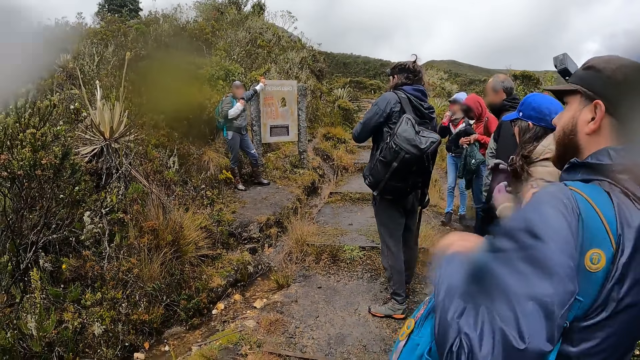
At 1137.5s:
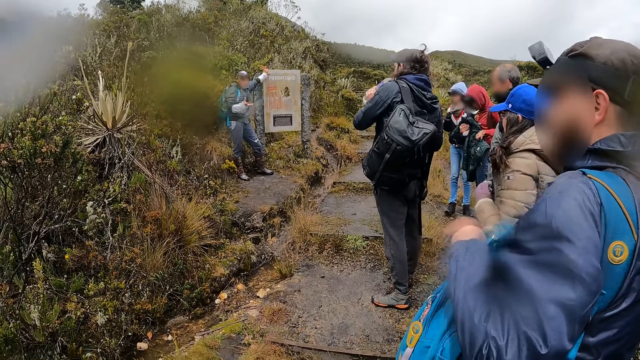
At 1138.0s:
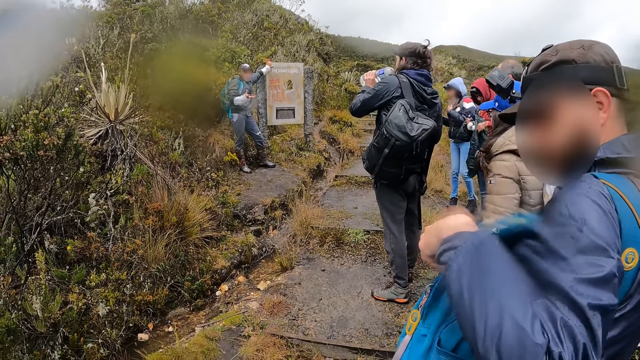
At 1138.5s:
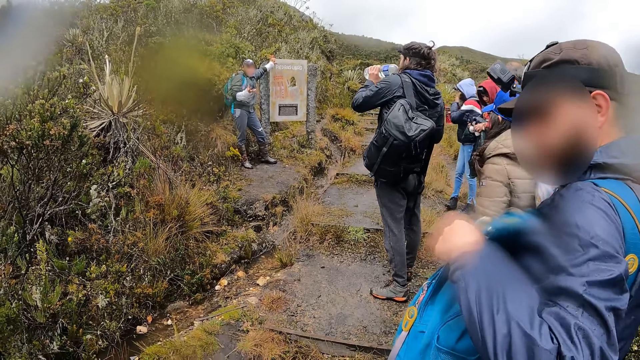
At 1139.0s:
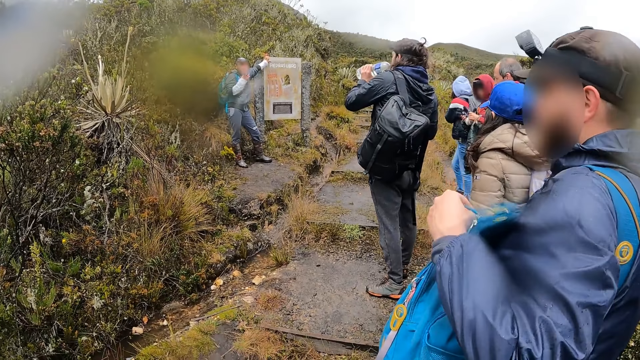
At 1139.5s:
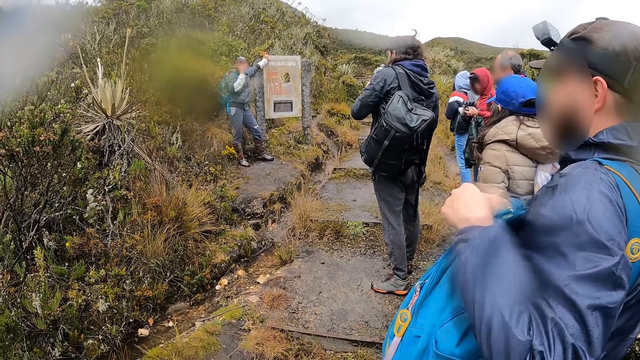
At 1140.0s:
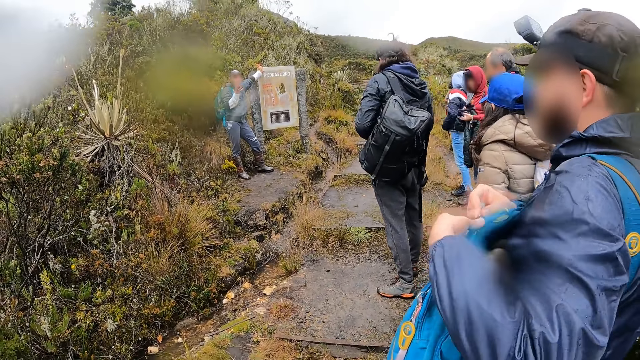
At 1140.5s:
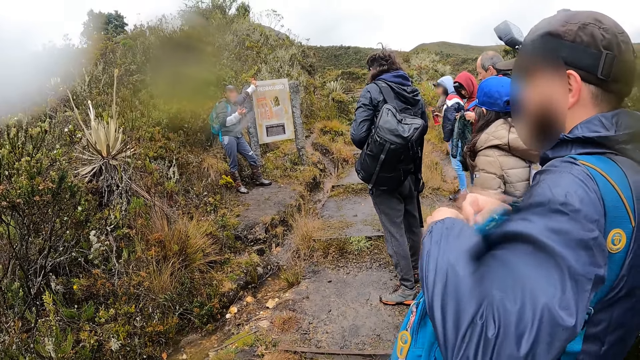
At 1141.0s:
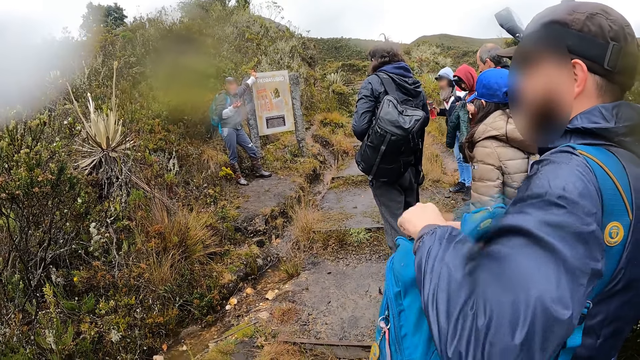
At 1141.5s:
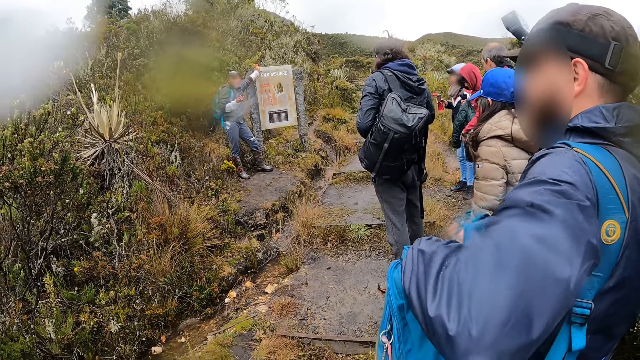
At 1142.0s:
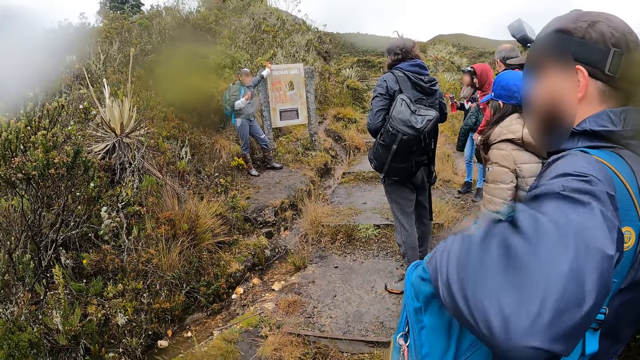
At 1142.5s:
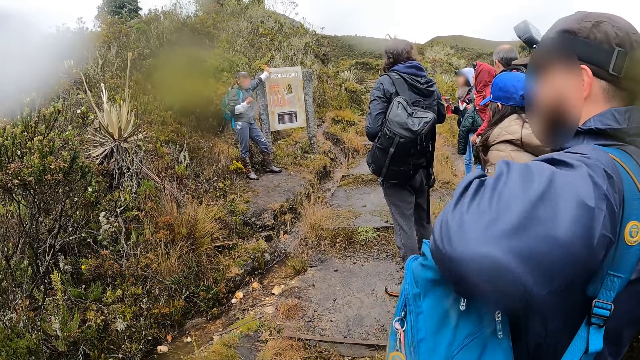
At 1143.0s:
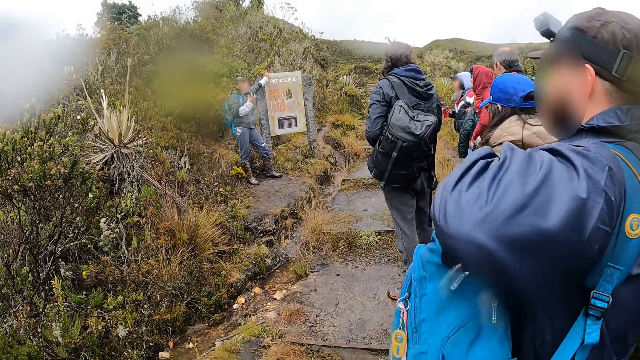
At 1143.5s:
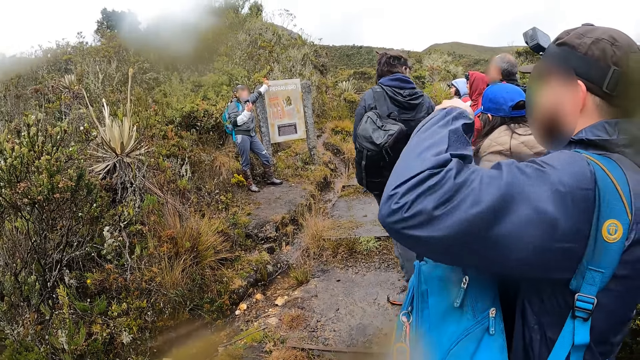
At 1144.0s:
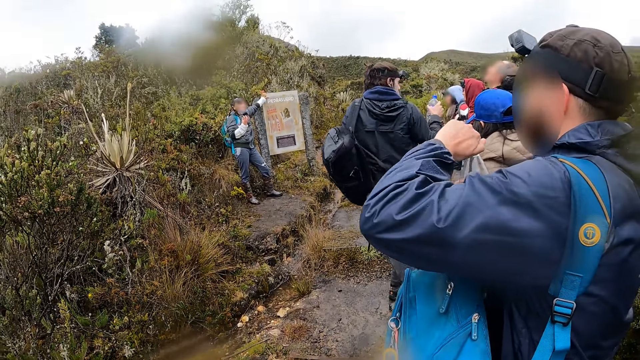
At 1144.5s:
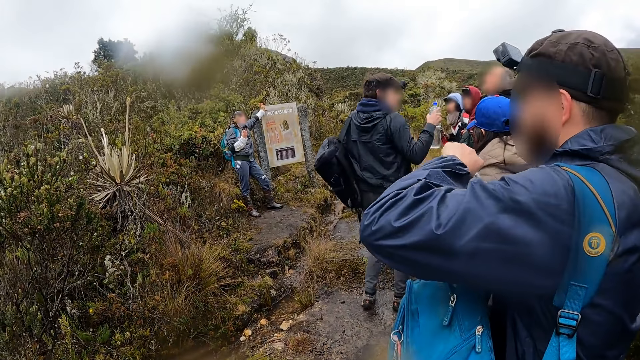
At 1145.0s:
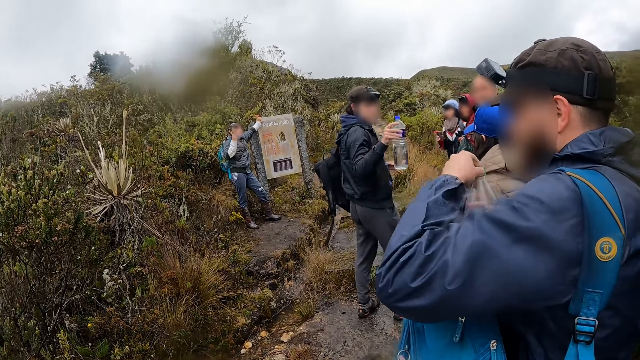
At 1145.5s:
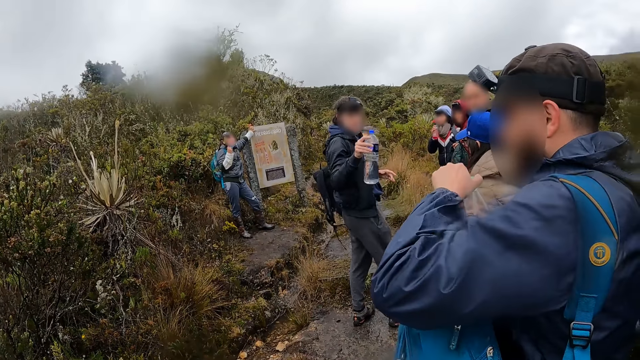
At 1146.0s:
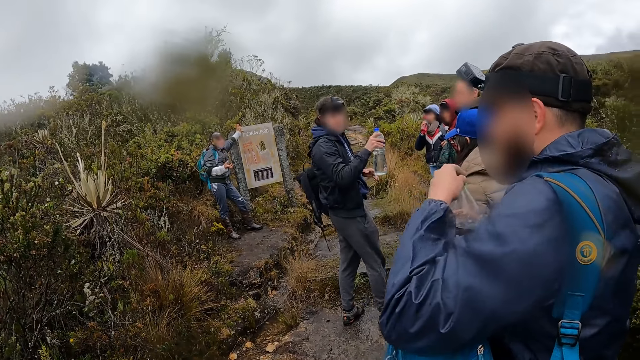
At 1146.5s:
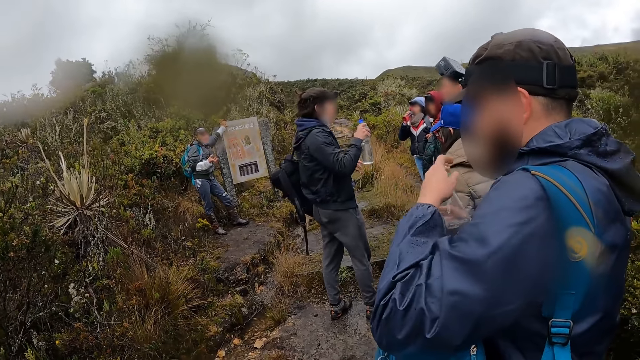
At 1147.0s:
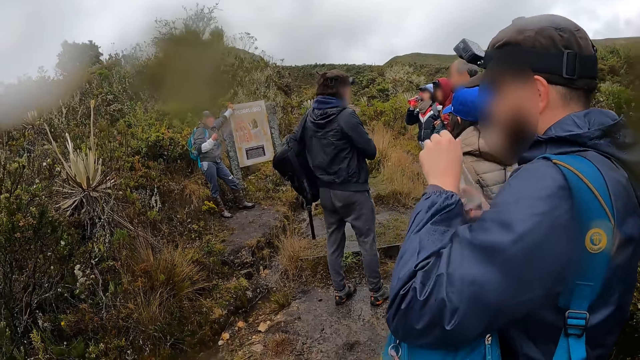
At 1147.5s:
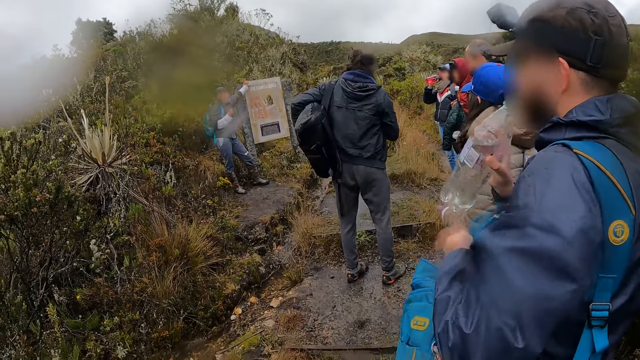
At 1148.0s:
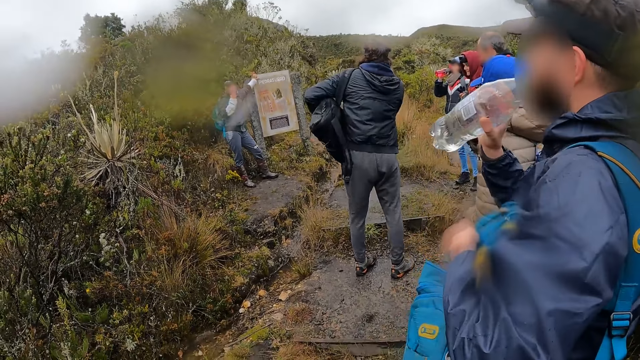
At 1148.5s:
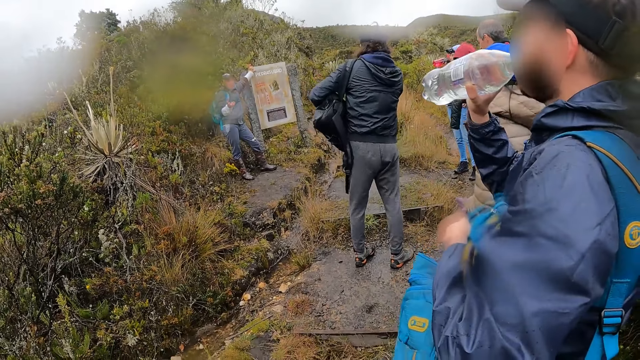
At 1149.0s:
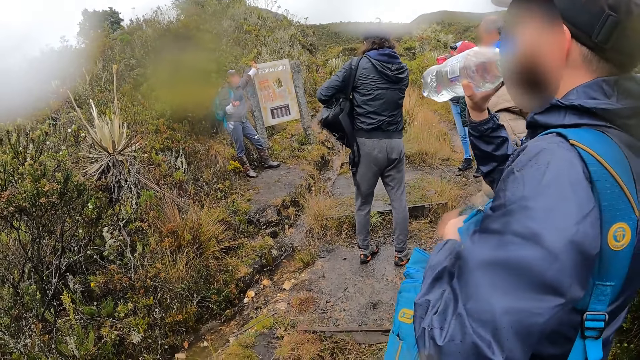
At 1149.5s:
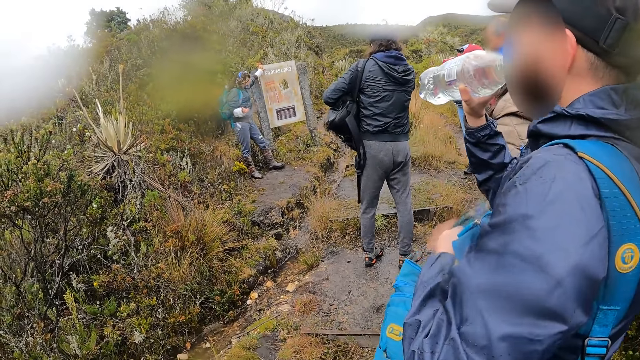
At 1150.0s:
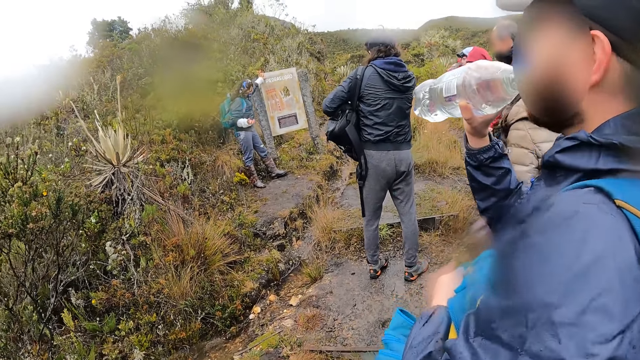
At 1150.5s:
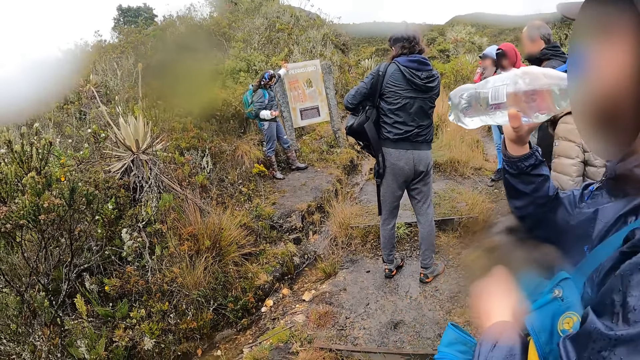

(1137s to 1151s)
A man drinks from the bottle of water in his left hand. Another man unzips the bag with both hands. The second man picks a bottle of water from the bag with both hands. The first man passes the bottle of water from his left hand to his right hand. The second man removes the lid from the bottle of water with his left hand. A woman drinks from the red bottle of water in her right hand. The second man drinks from the bottle of water in his right hand.

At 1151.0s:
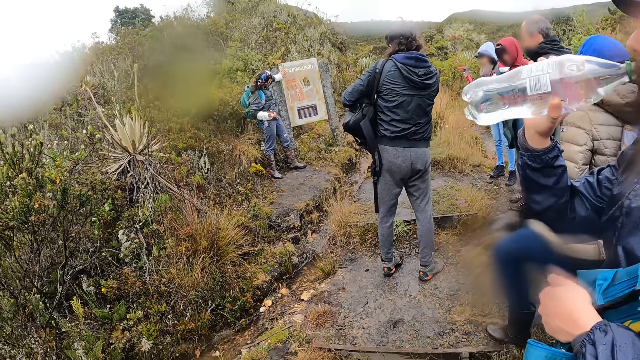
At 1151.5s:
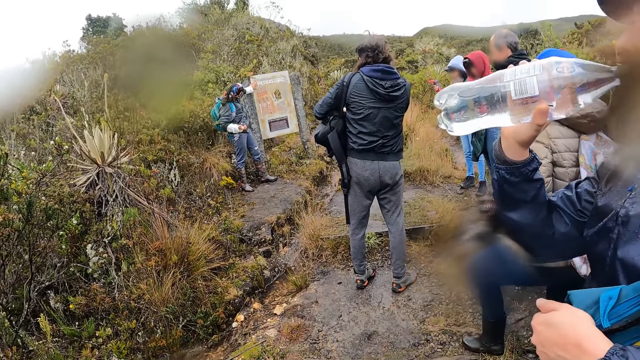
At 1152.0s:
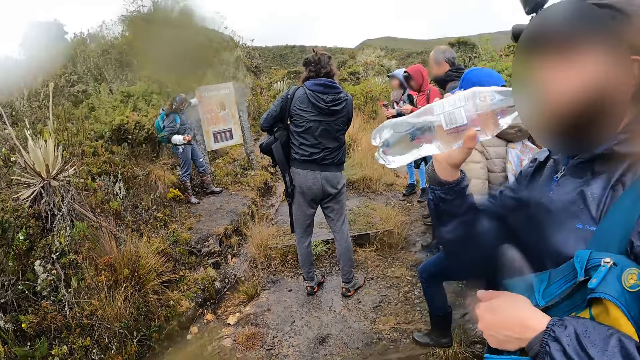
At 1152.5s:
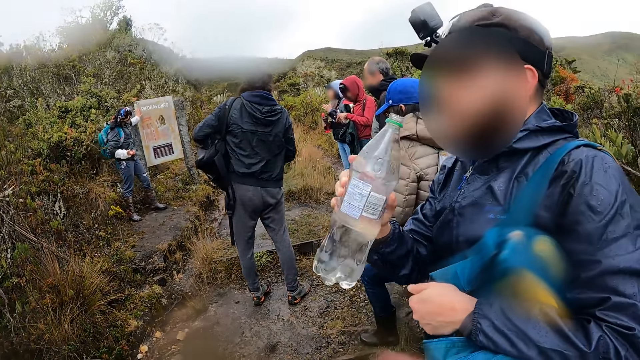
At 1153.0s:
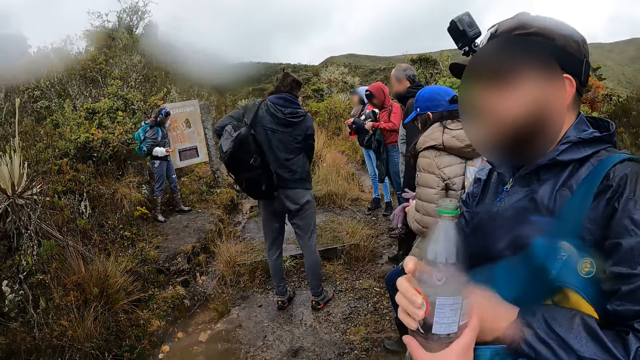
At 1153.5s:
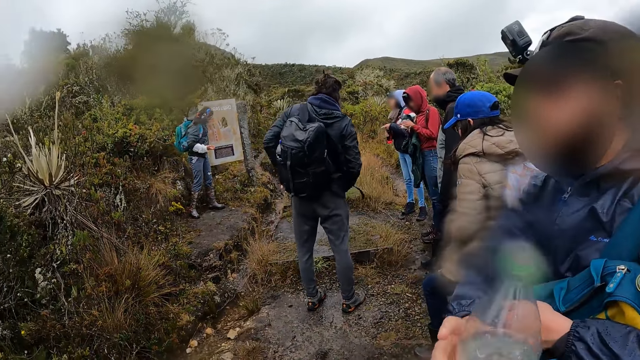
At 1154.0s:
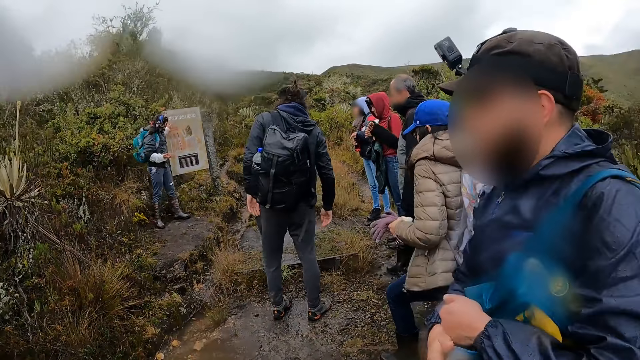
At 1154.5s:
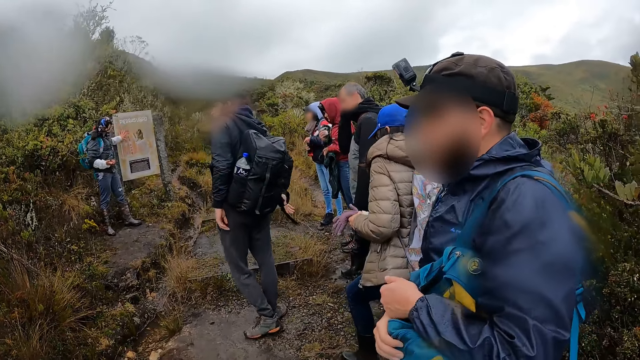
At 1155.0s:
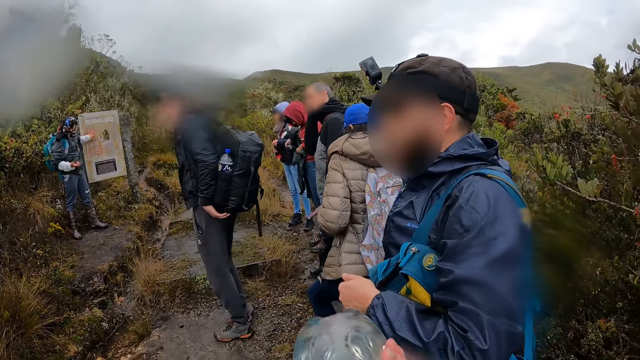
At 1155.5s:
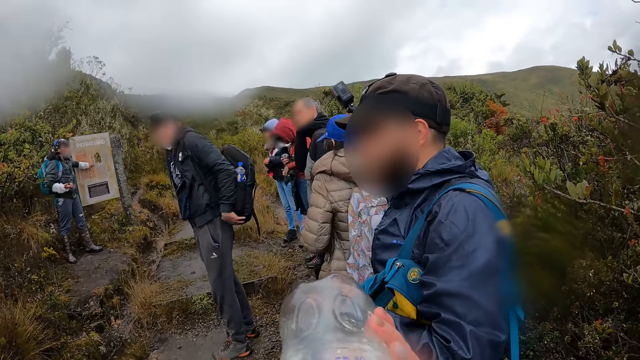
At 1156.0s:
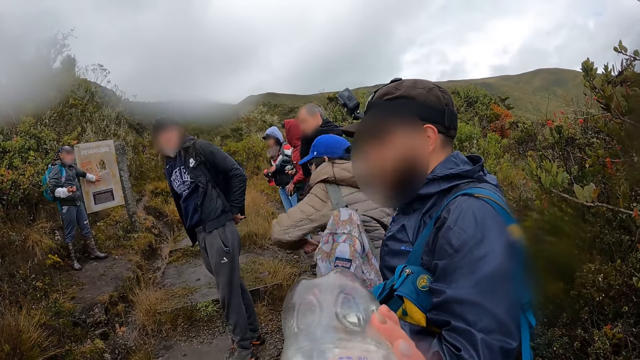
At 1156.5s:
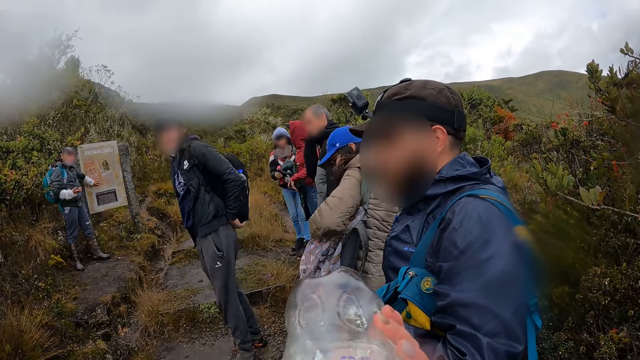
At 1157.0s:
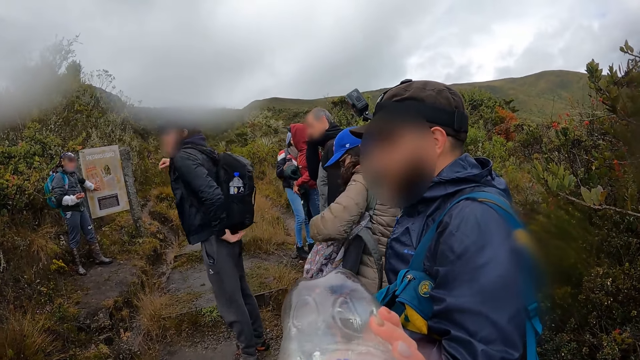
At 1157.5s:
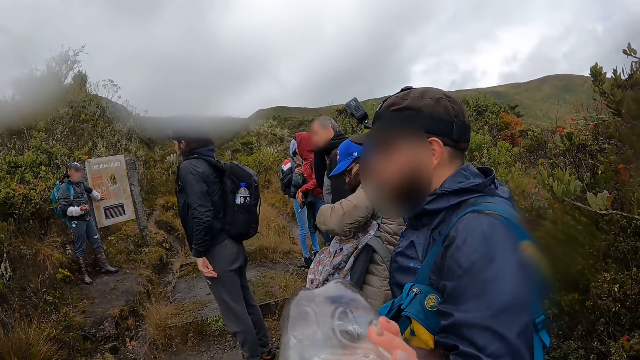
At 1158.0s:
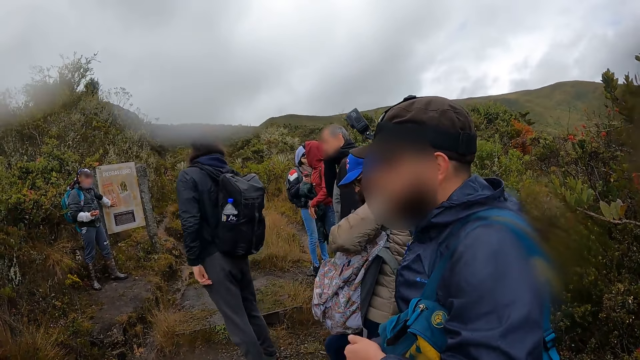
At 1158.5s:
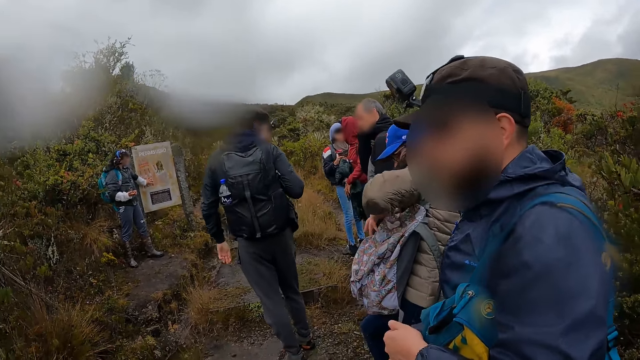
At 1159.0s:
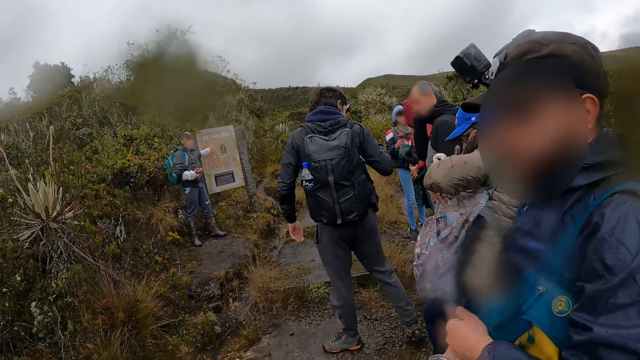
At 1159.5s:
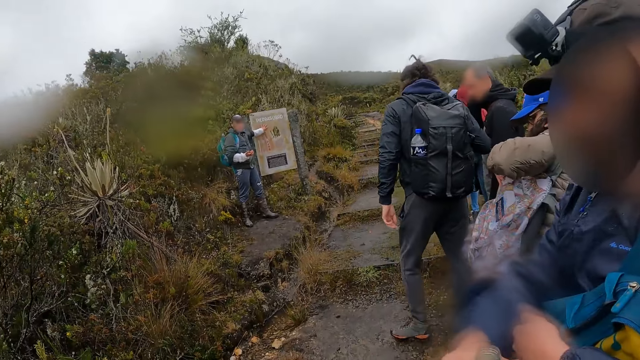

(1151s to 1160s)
A woman taps the red bottle of water with her left hand. The camera wearer collects the bottle of water from the right hand of a man with her right hand. She drinks from the bottle of water in her right hand. Another woman passes a bag from her back to her left shoulder with her left hand. The second woman opens the bag with both hands.
